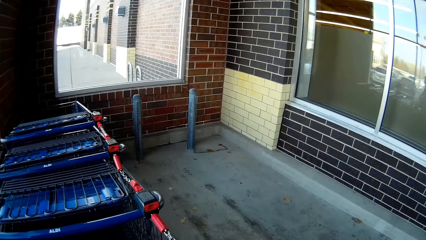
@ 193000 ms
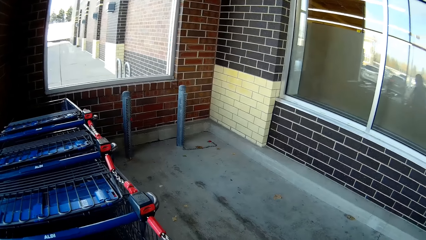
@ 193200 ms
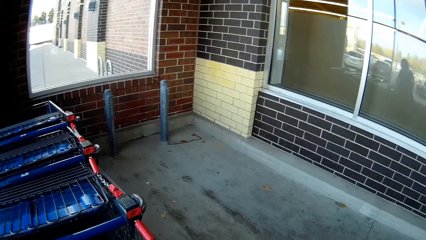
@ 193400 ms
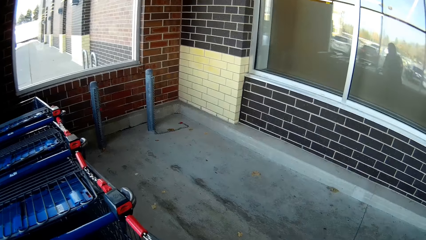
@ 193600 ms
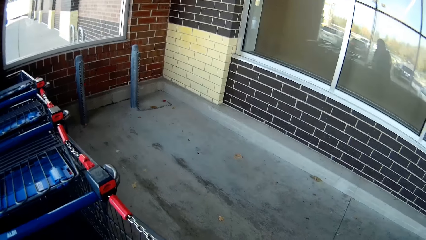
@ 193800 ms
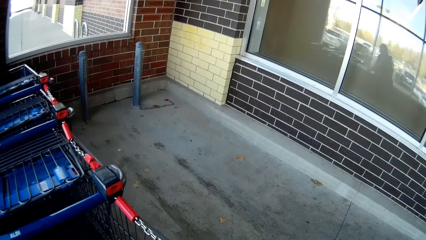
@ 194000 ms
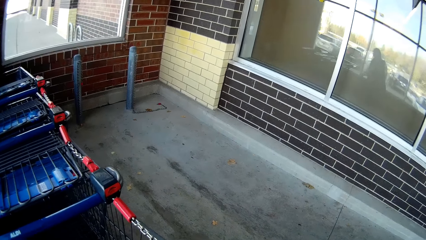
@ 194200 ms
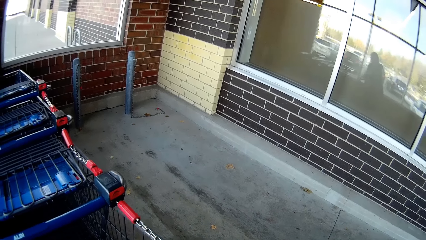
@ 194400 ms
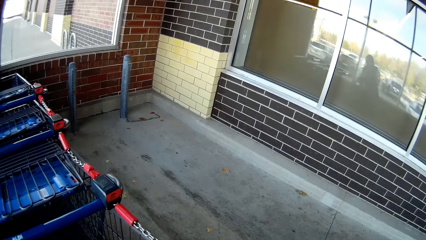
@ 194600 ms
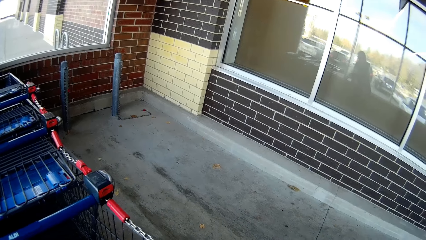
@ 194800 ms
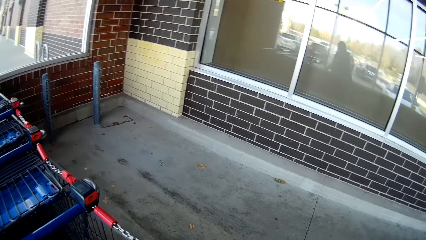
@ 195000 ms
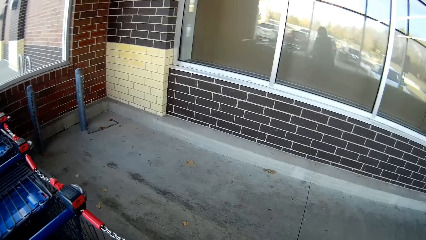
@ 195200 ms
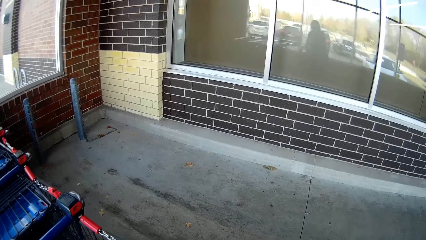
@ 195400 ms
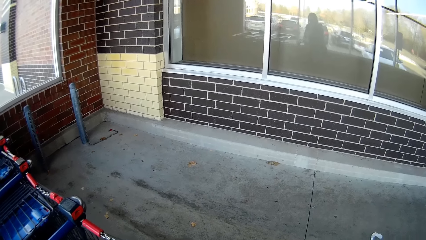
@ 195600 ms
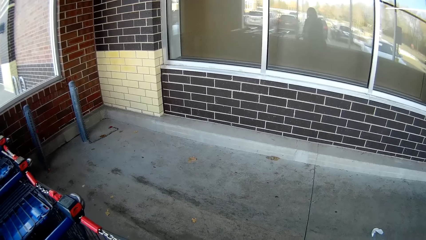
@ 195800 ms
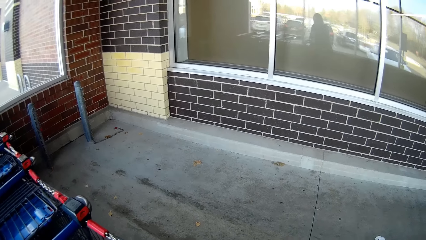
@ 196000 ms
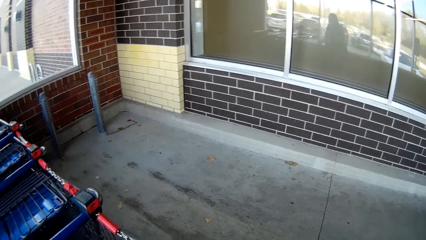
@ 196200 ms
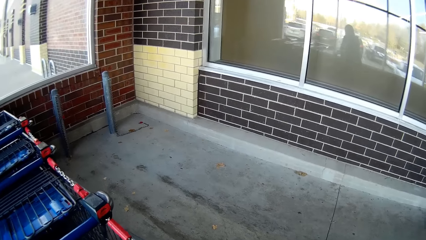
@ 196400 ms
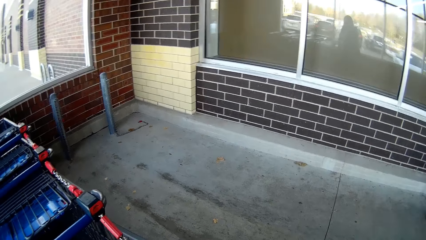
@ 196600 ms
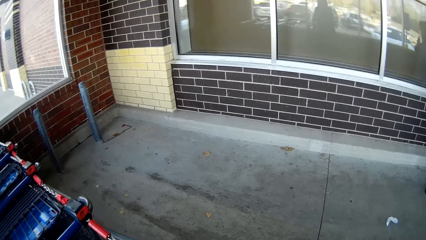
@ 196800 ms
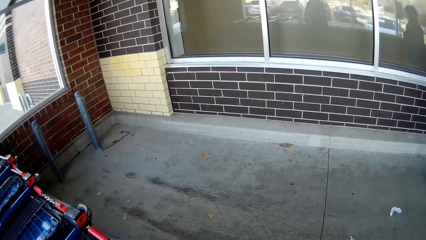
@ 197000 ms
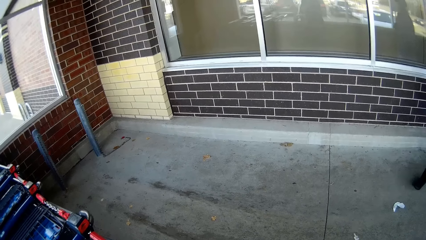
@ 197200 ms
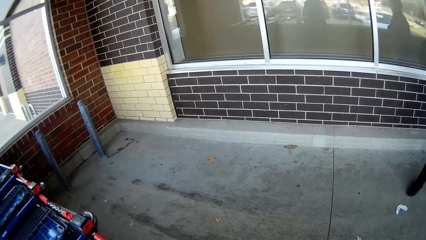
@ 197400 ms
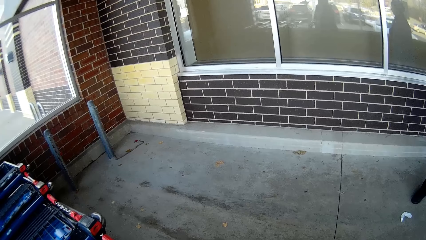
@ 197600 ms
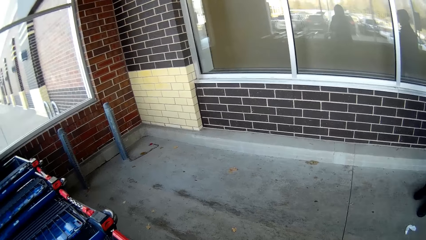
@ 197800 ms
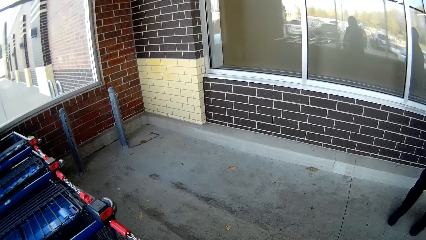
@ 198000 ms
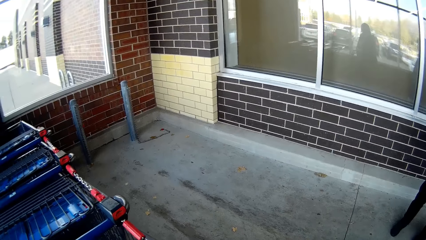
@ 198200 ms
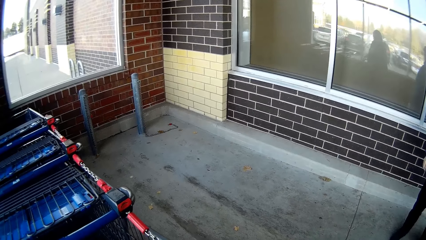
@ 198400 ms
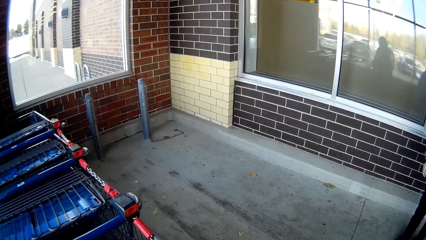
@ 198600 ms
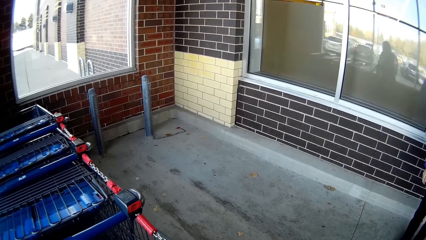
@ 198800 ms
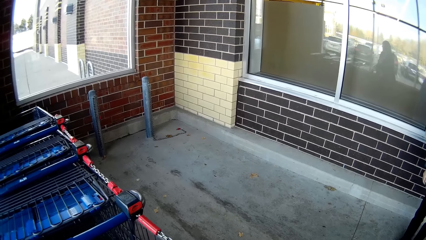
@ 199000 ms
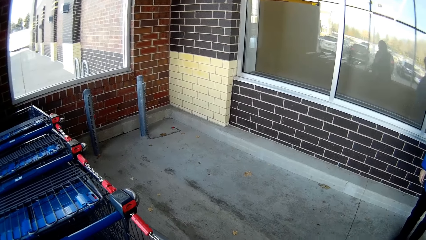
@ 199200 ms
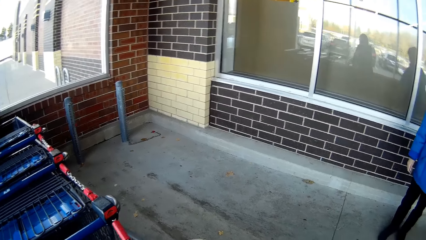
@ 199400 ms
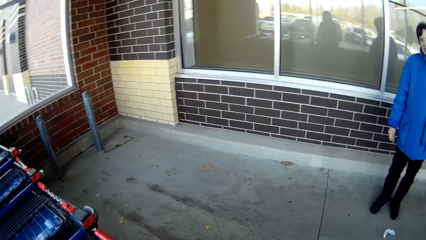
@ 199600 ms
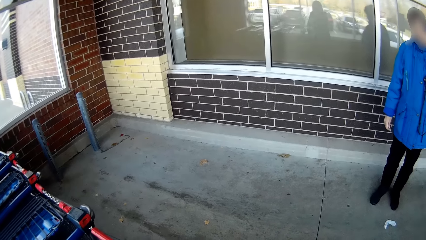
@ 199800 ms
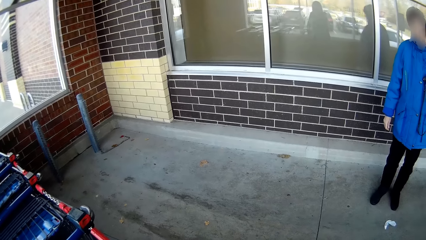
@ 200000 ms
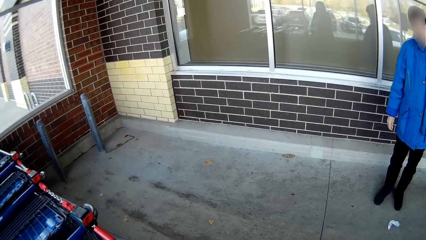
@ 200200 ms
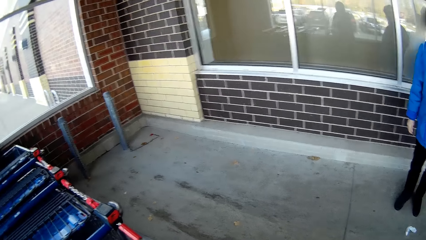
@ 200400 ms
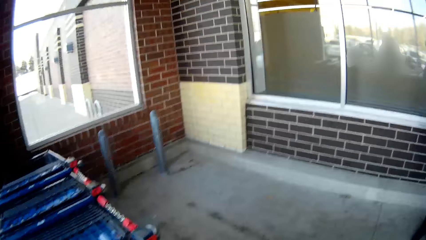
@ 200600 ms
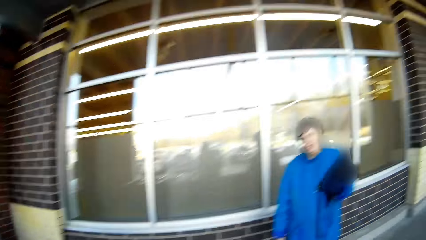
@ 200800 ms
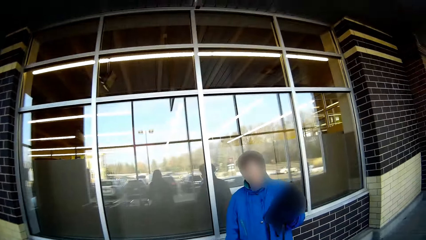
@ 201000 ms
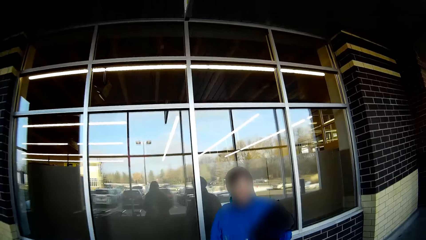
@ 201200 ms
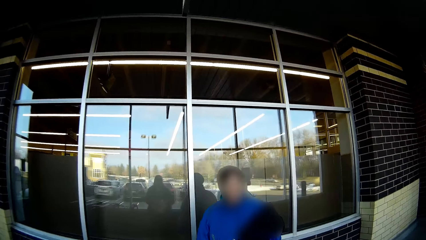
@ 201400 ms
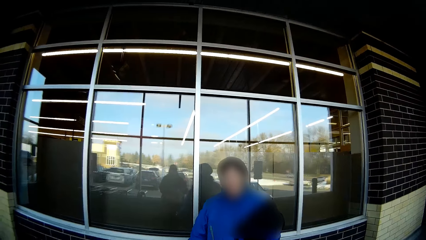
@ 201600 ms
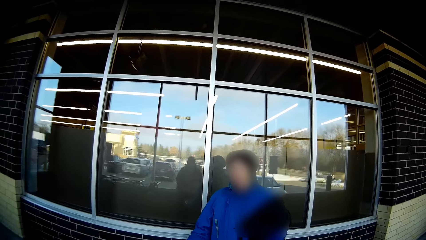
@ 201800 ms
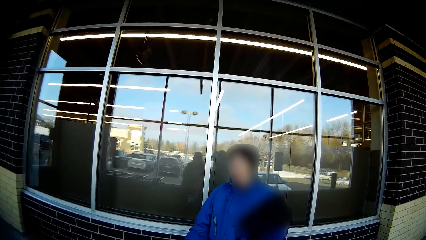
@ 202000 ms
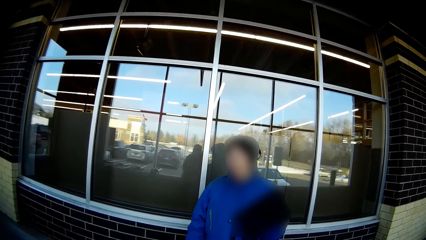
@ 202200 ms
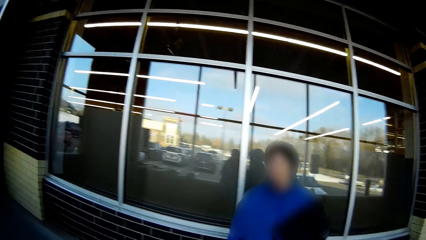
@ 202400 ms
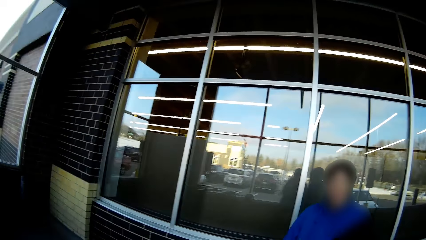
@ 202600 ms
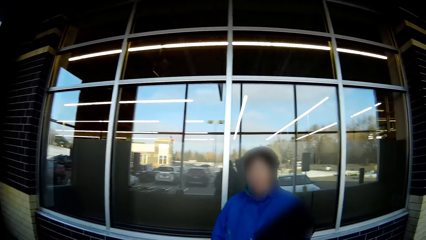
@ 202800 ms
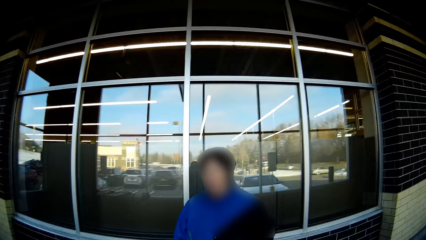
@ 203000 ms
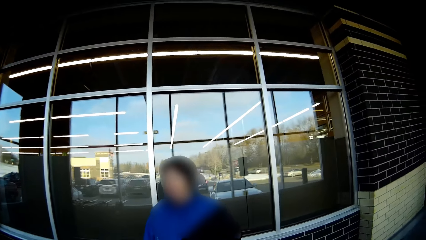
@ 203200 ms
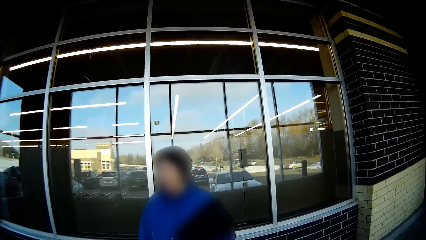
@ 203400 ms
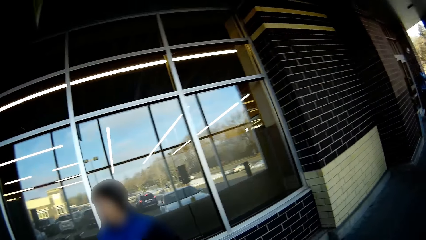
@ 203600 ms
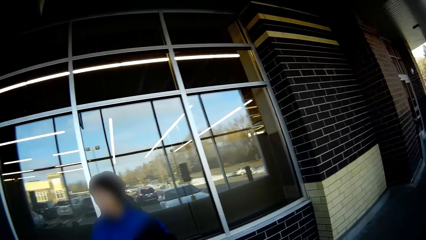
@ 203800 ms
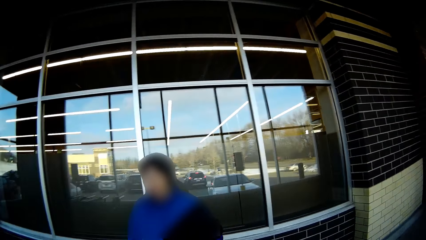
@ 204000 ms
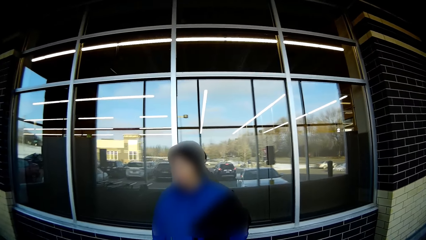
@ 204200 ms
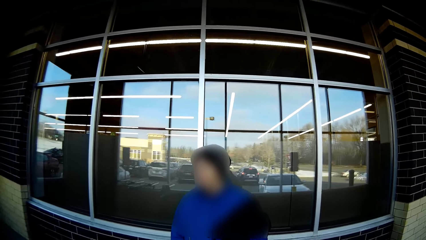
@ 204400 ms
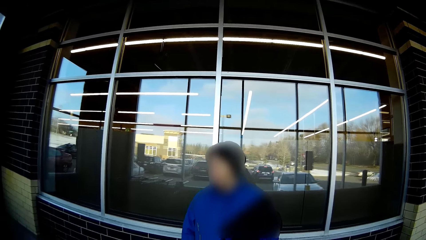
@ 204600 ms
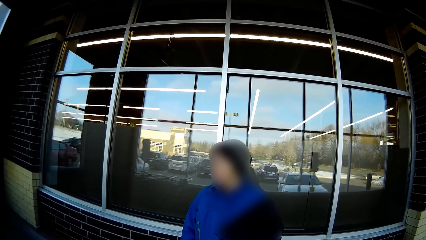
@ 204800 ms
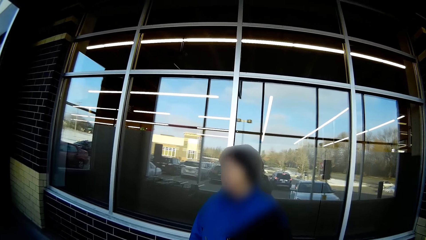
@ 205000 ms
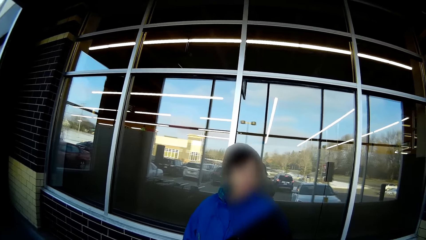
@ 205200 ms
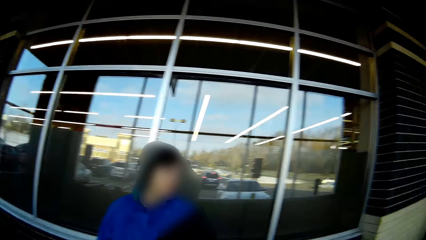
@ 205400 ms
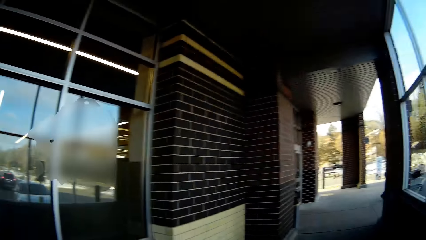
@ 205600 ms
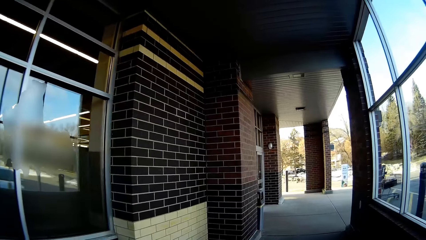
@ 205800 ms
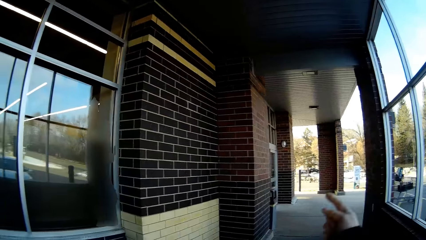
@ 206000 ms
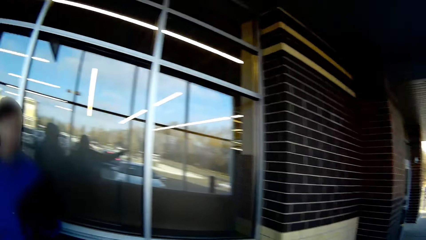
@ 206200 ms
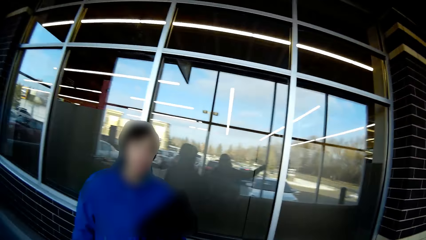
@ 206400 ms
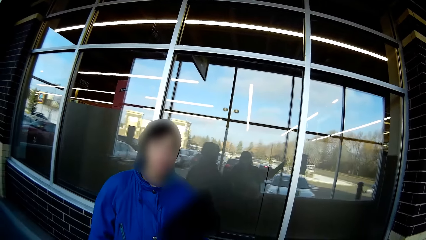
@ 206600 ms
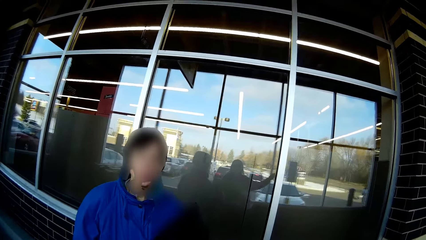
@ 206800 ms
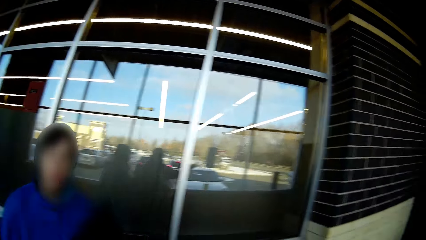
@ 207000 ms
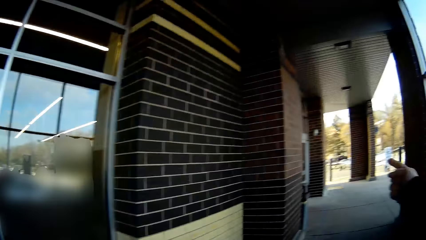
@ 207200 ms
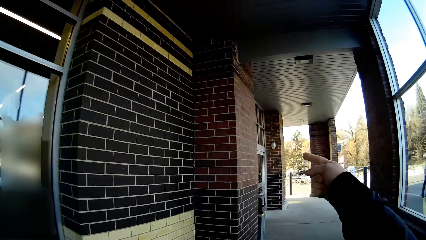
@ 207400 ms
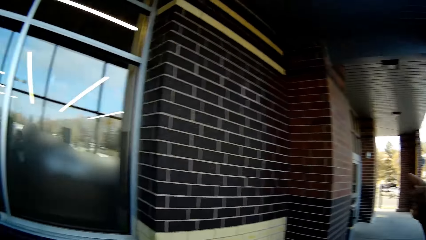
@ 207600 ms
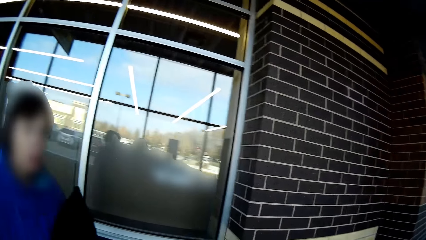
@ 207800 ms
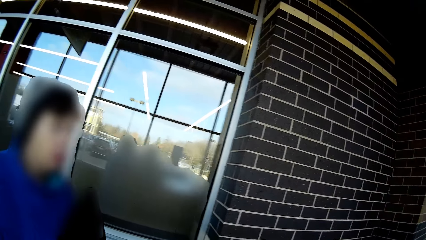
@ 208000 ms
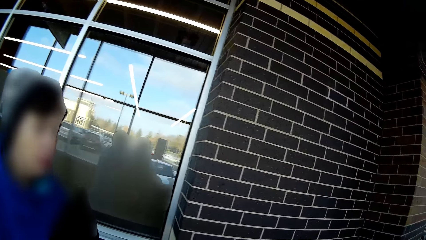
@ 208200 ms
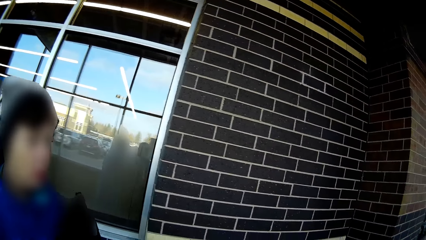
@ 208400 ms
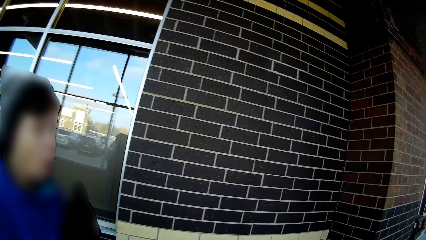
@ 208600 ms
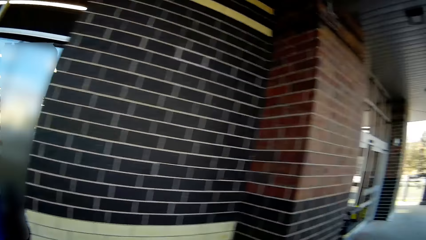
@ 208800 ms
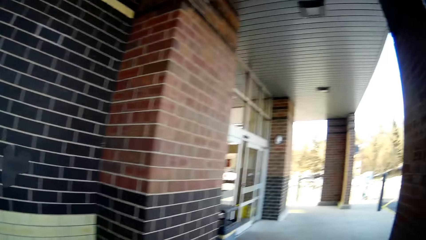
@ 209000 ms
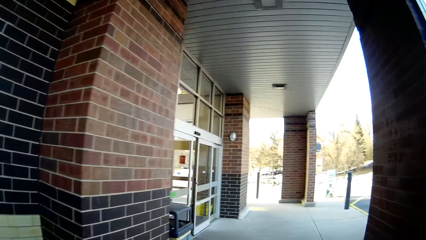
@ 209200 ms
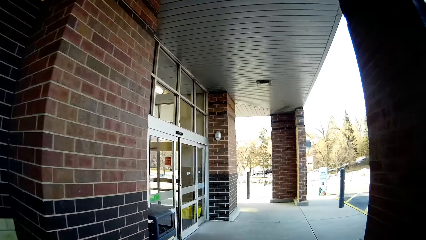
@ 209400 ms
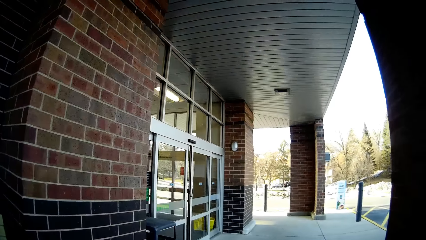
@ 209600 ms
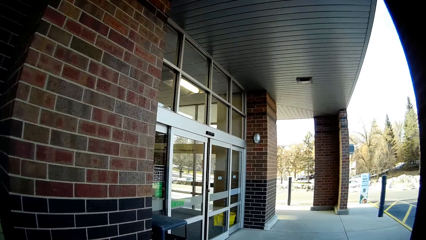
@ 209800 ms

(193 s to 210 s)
The camera wearer looks around and holds the trolley. A lady walks towards the camera wearer. The camera wearer talks with the lady. They look around. They walk at the verandah. The lady walks at the verandah. The camera wearer points a finger.
